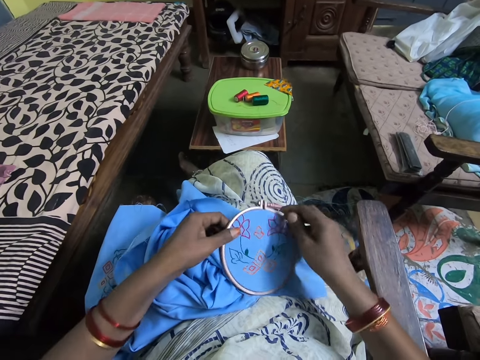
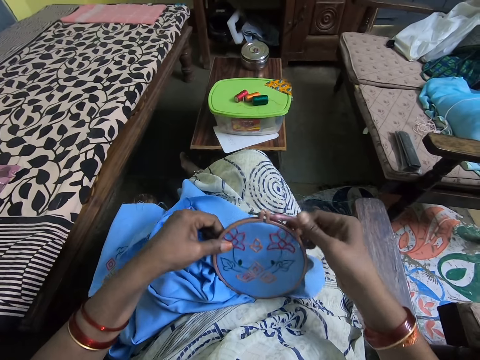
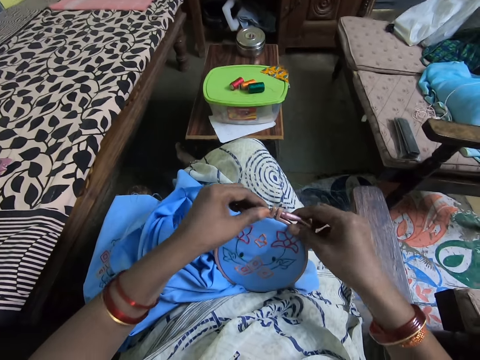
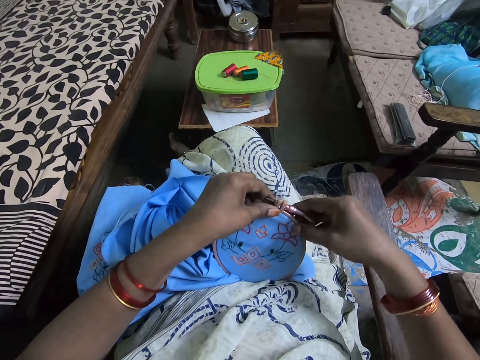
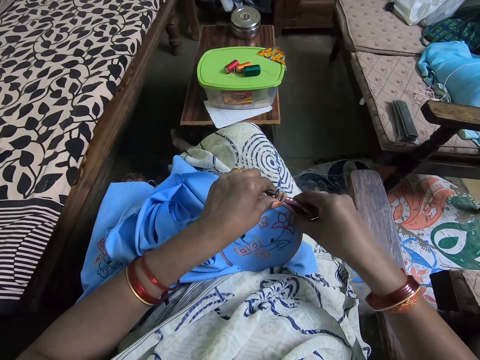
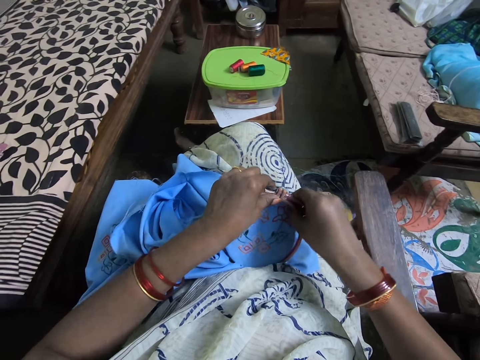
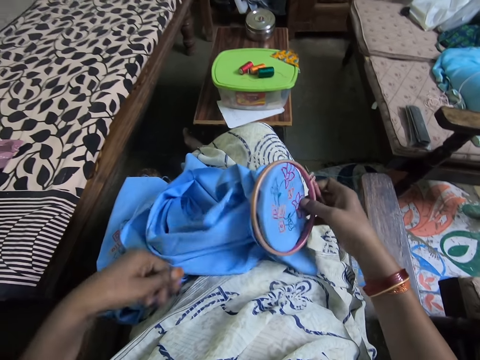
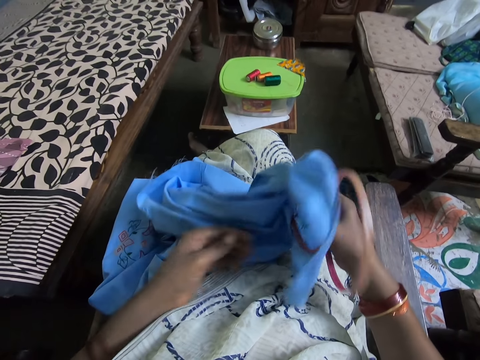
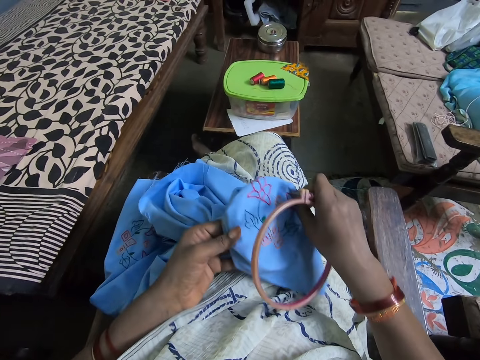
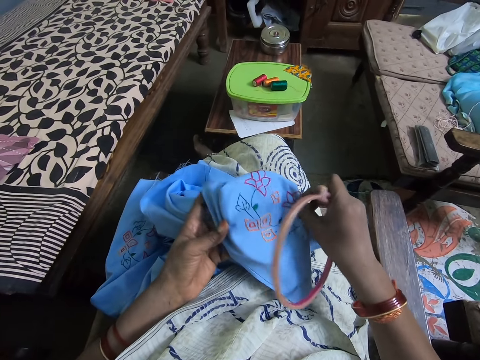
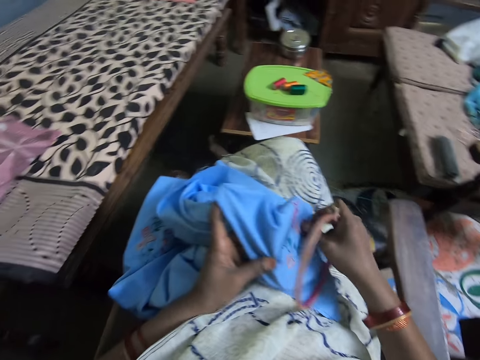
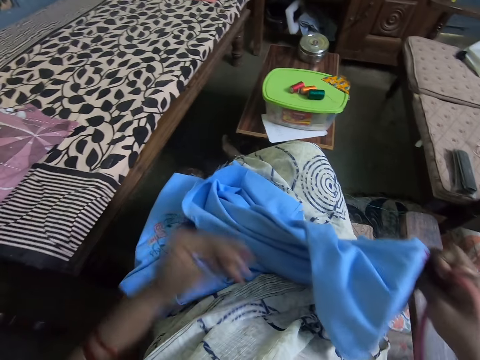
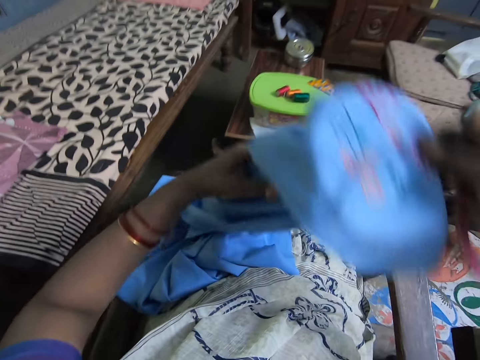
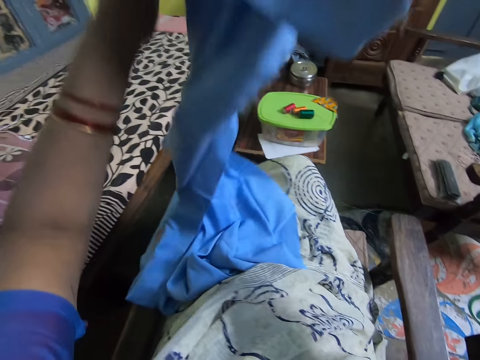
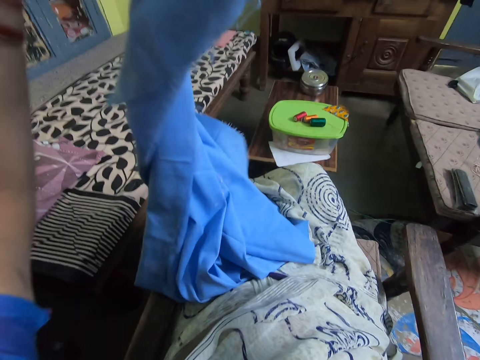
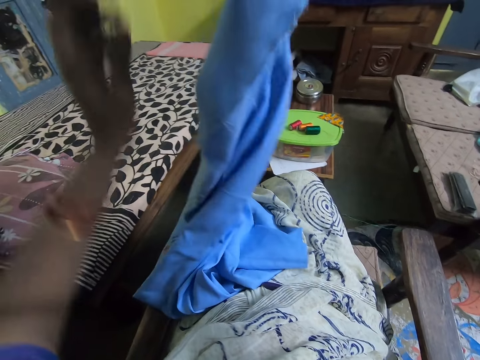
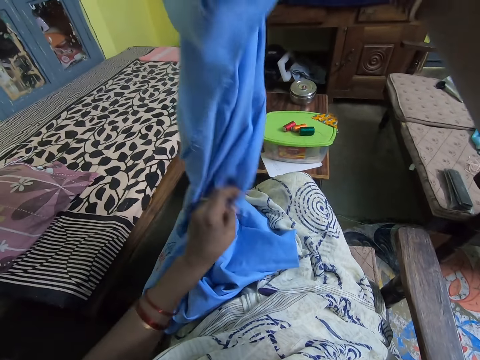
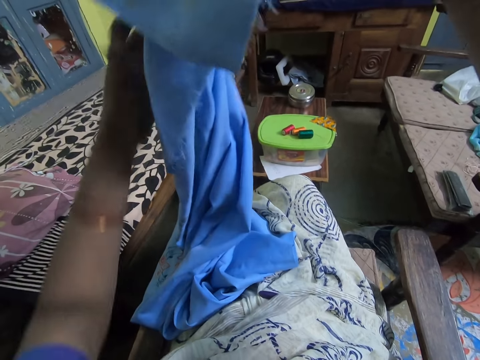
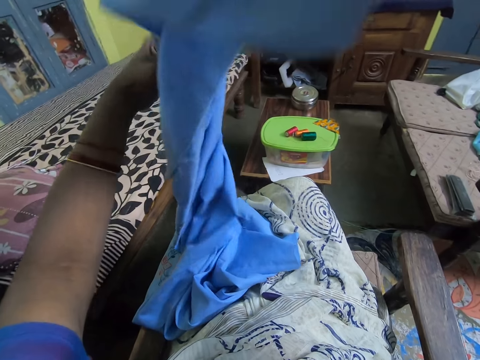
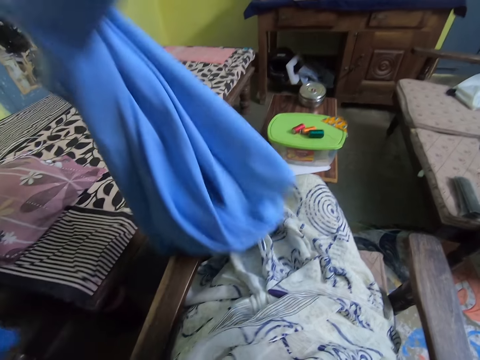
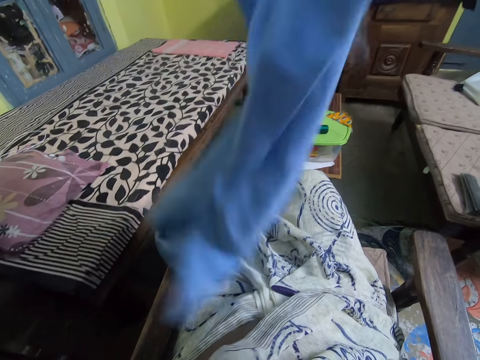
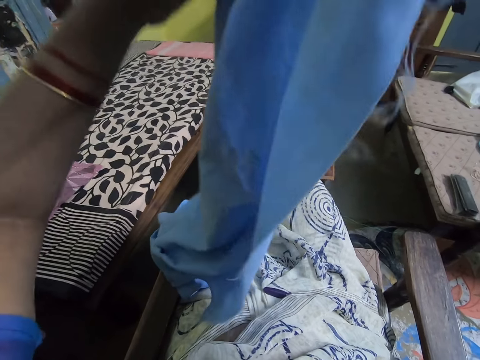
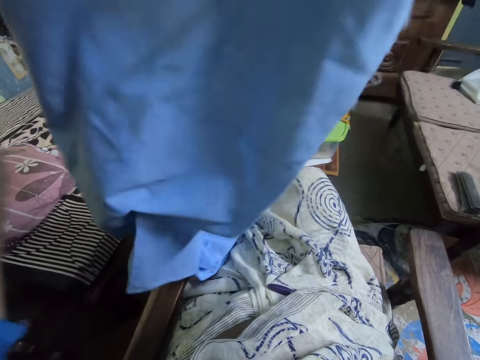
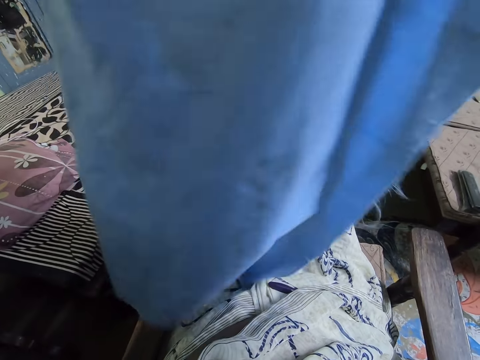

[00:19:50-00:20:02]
The camera wearer takes the embroidery hoop. They release the cloth from the hoop. They lift the cloth. They adjust the cloth.

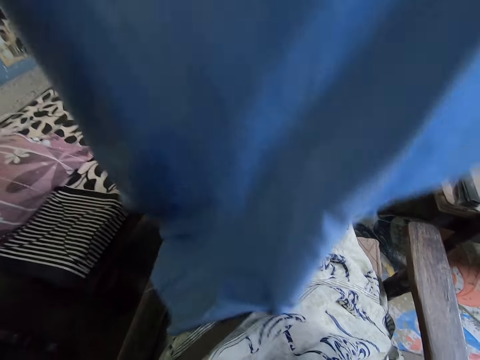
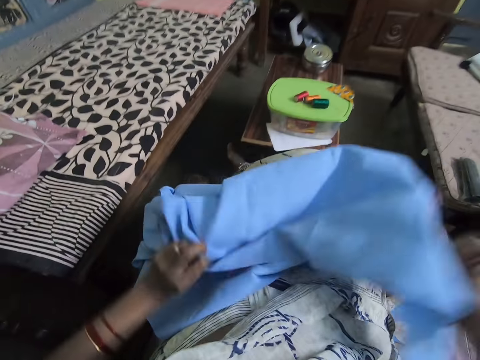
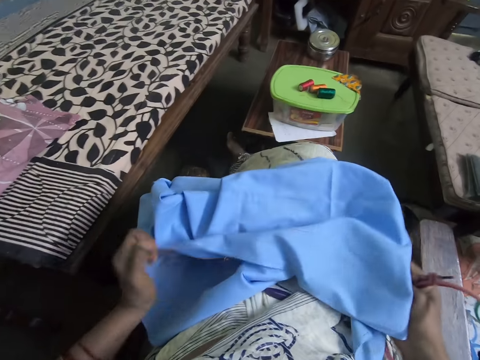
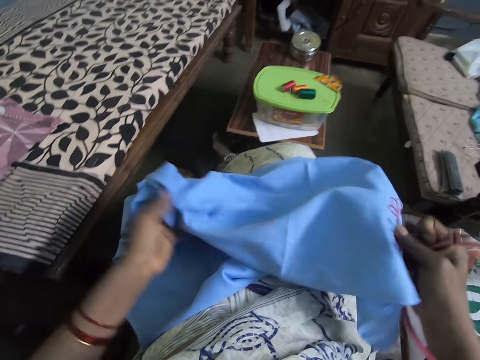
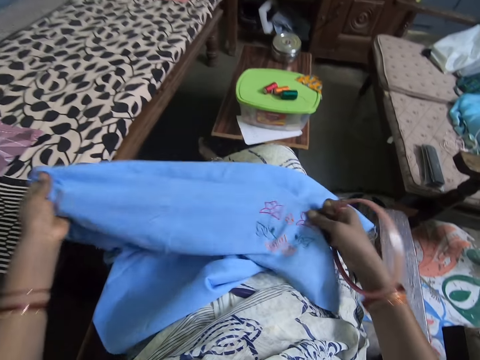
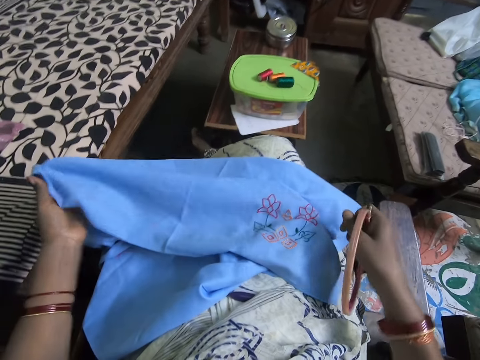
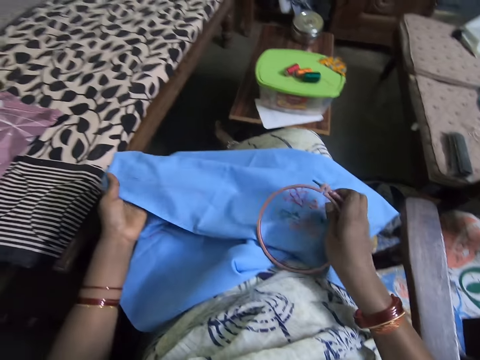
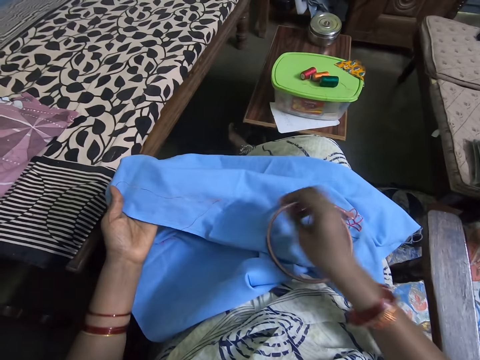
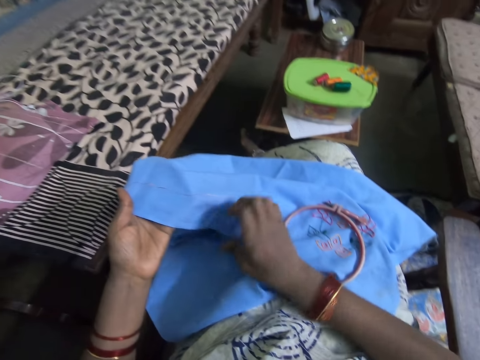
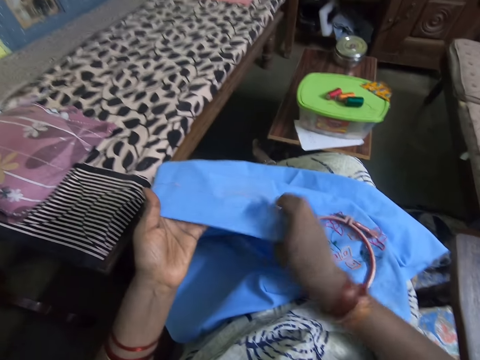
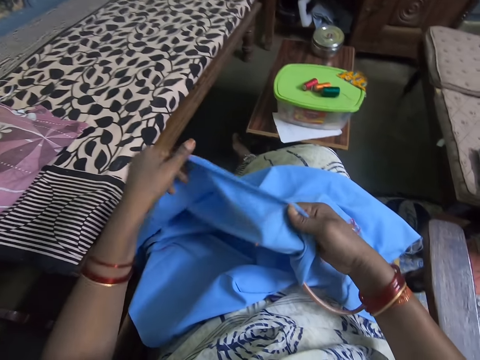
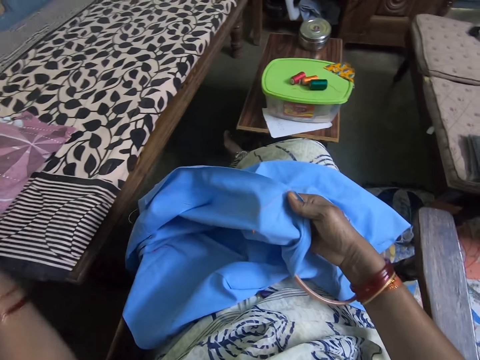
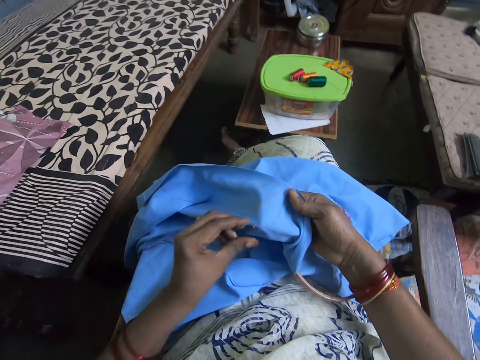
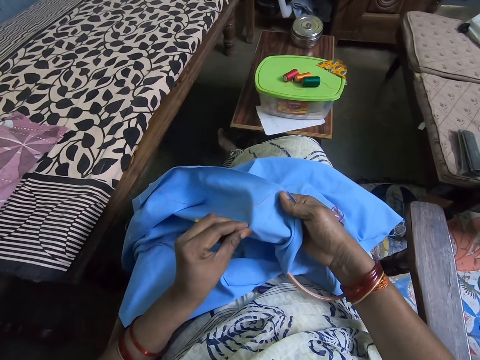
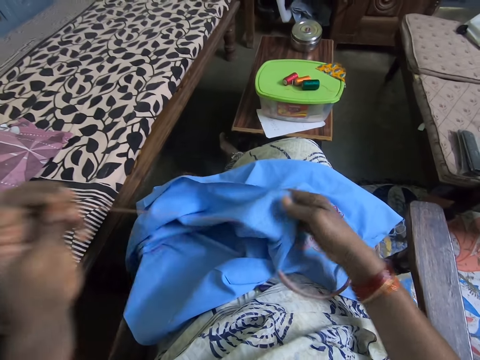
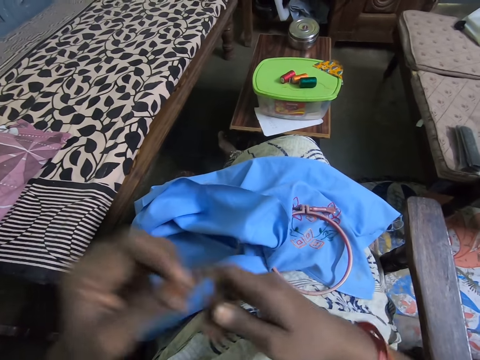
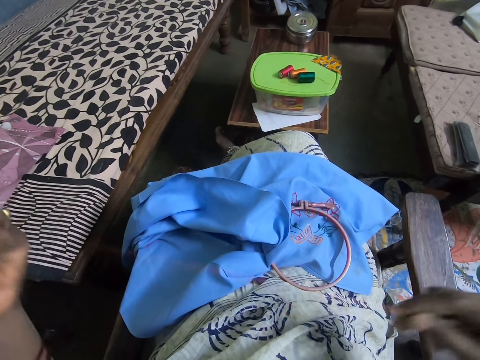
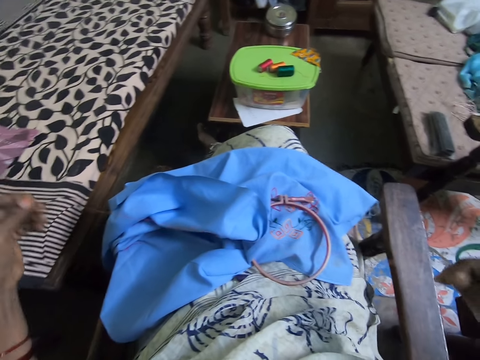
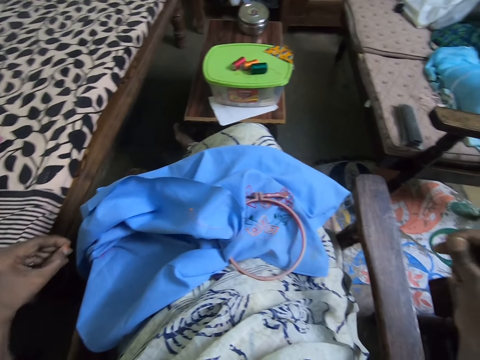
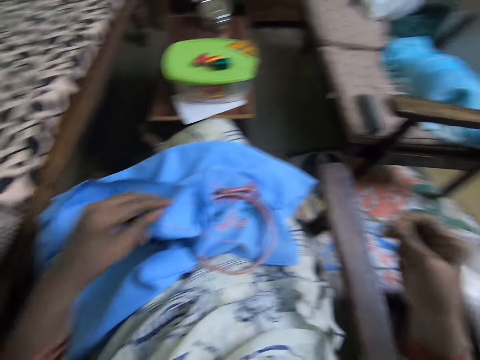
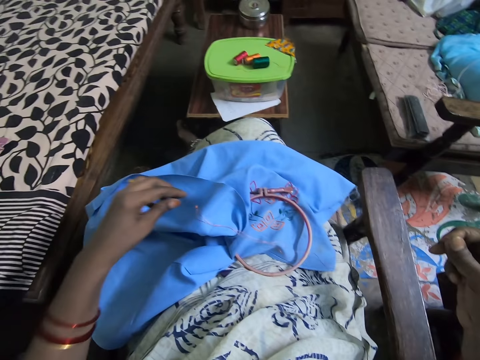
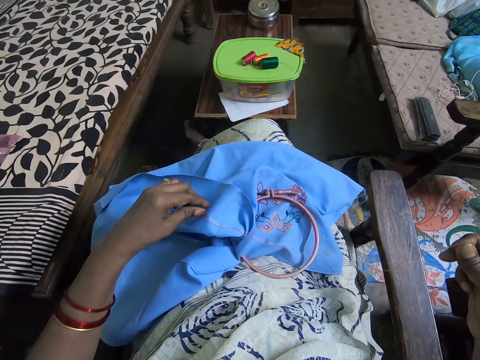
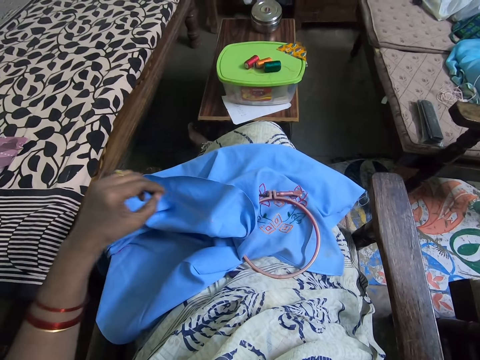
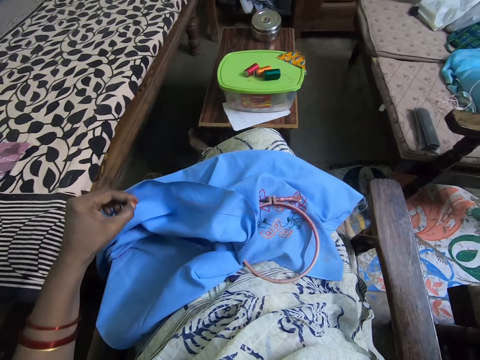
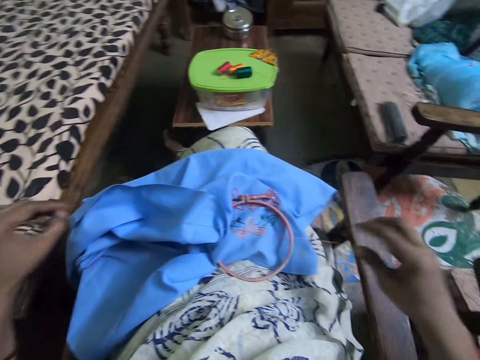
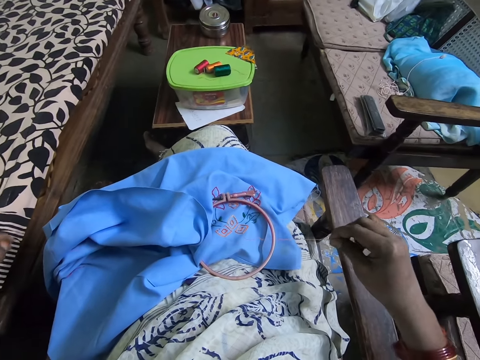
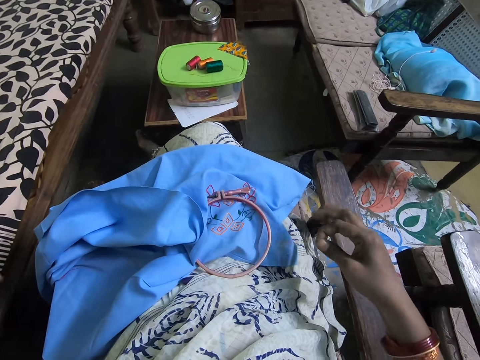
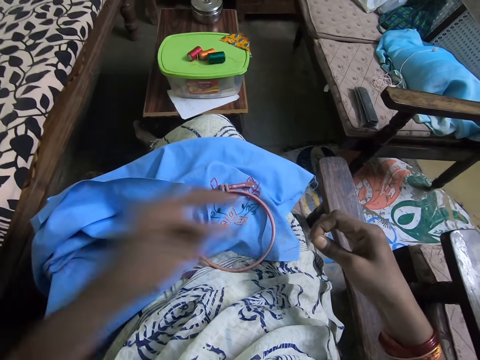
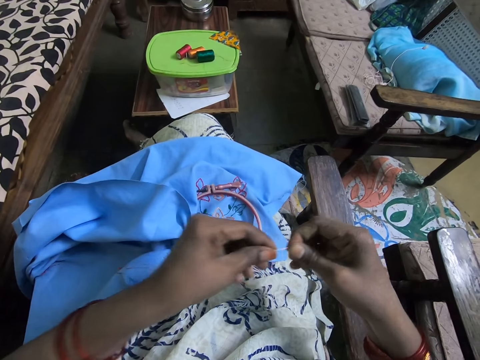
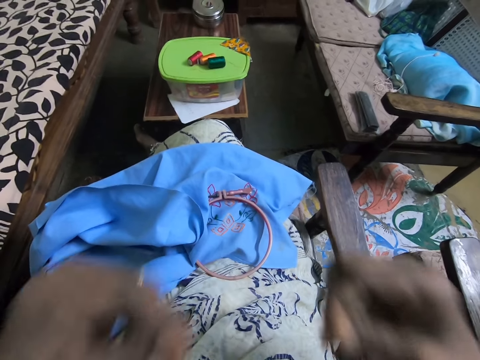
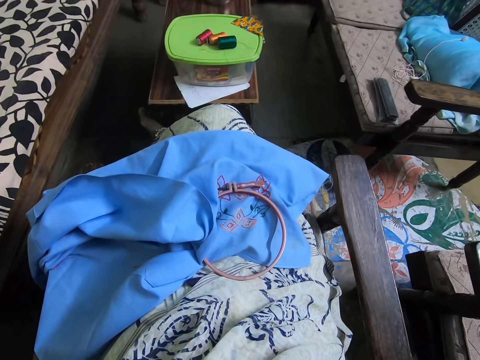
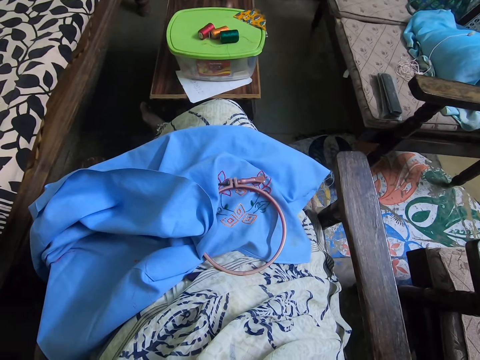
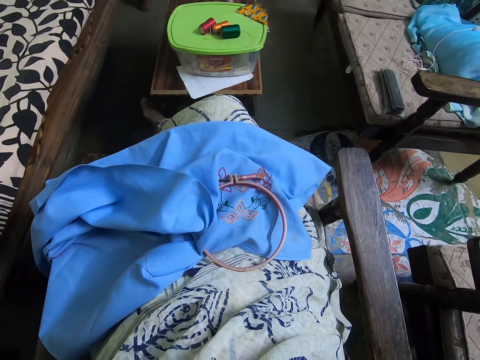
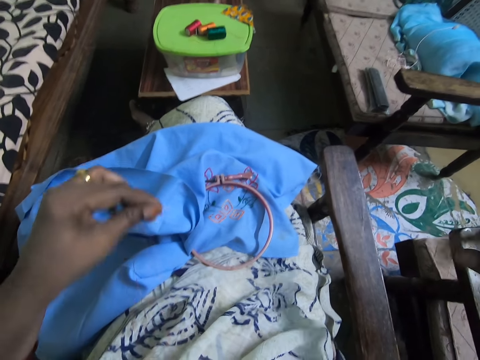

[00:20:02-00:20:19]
The camera wearer places the fabric on the lap. They place the hoop on the fabric. They turn the fabric. They pull a thread from the fabric. They straighten out the thread. They cut the thread.
